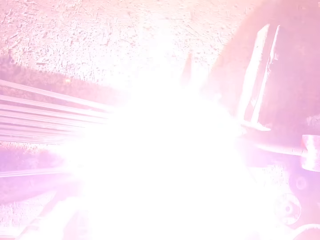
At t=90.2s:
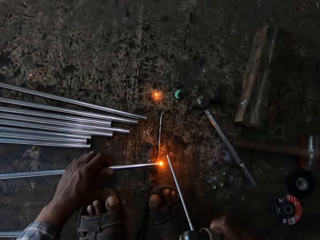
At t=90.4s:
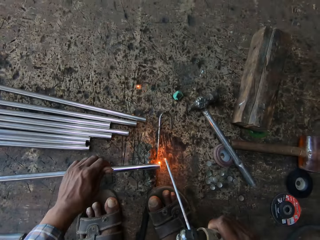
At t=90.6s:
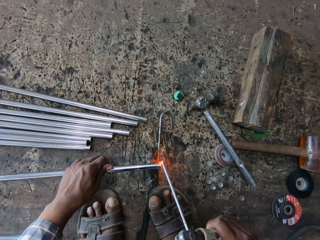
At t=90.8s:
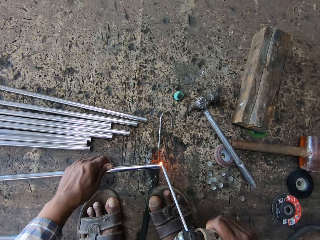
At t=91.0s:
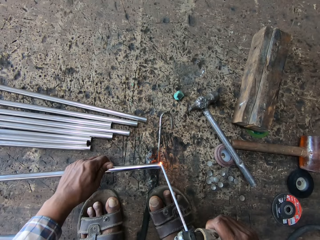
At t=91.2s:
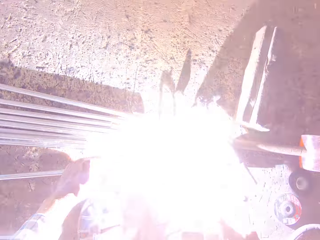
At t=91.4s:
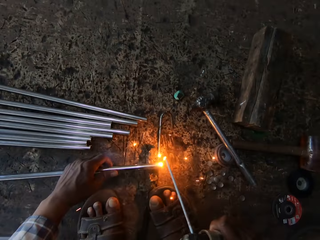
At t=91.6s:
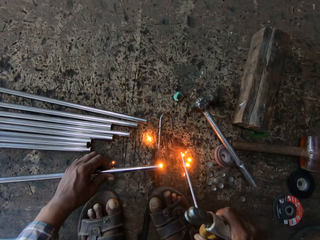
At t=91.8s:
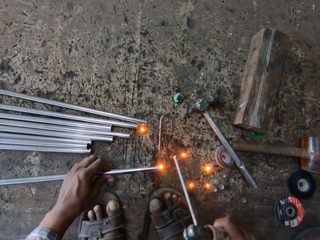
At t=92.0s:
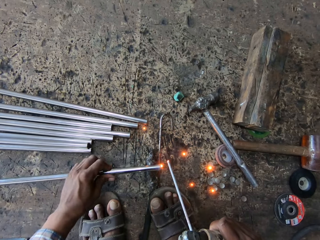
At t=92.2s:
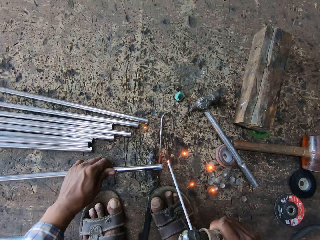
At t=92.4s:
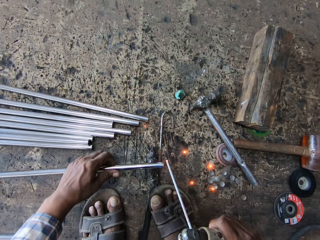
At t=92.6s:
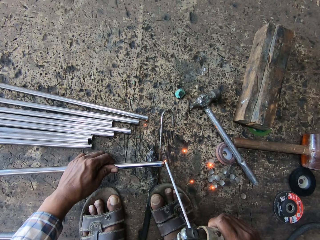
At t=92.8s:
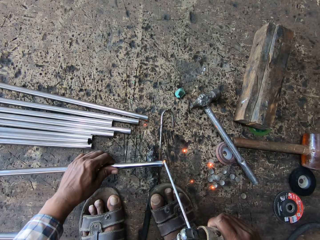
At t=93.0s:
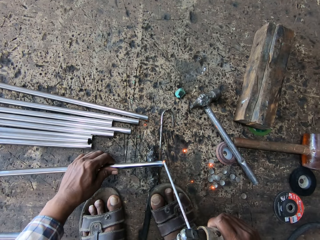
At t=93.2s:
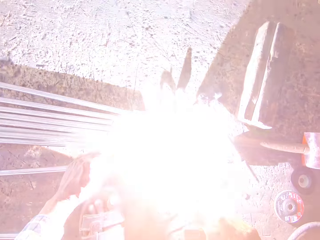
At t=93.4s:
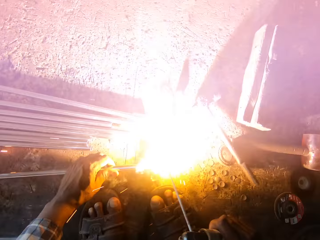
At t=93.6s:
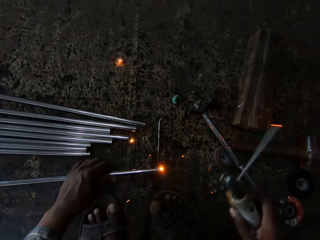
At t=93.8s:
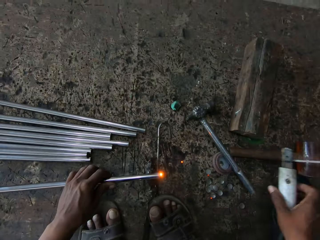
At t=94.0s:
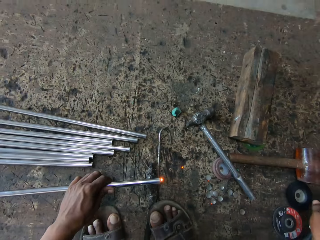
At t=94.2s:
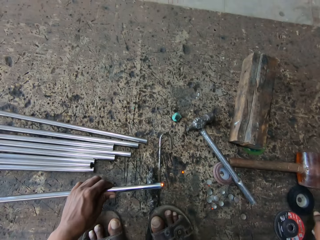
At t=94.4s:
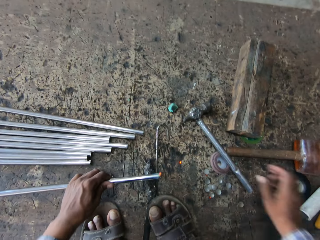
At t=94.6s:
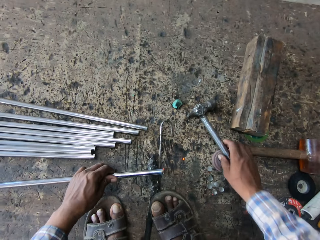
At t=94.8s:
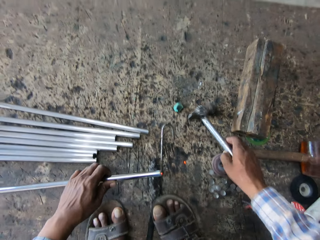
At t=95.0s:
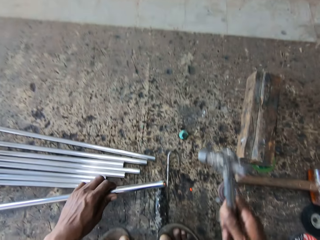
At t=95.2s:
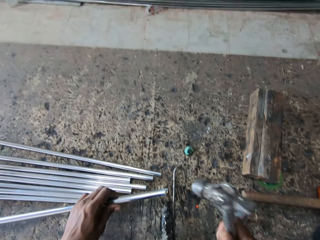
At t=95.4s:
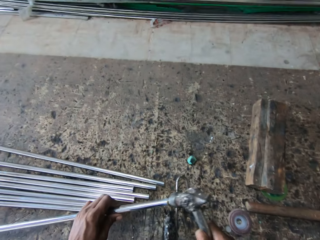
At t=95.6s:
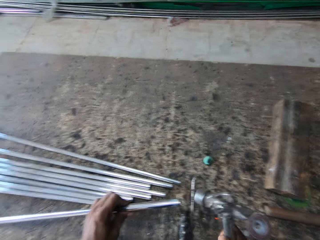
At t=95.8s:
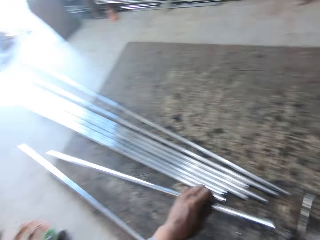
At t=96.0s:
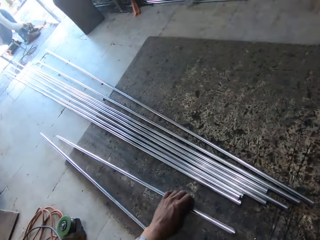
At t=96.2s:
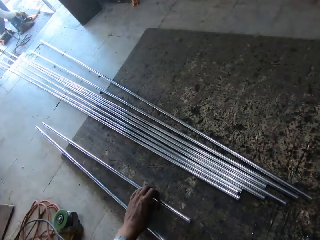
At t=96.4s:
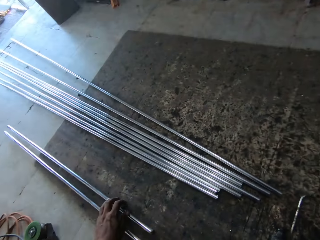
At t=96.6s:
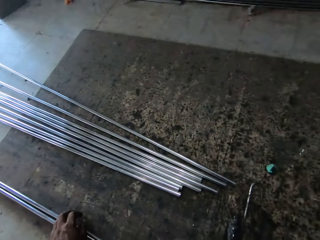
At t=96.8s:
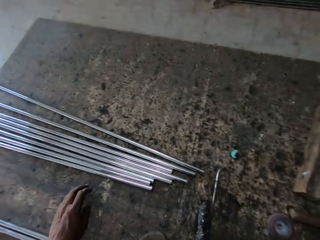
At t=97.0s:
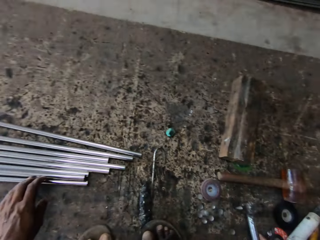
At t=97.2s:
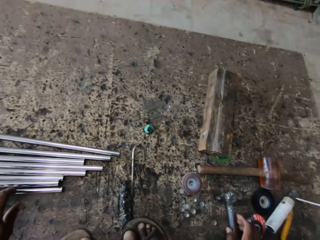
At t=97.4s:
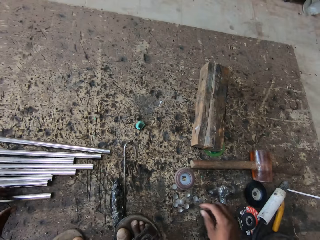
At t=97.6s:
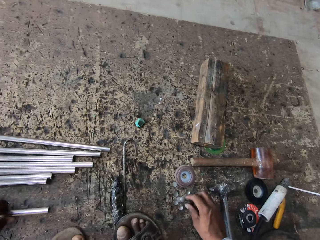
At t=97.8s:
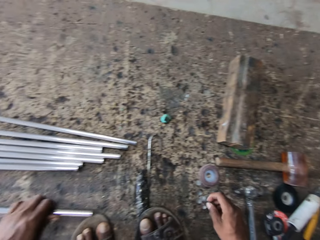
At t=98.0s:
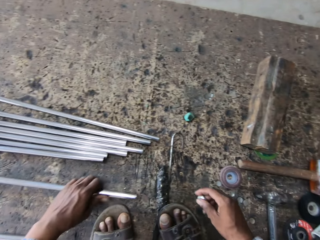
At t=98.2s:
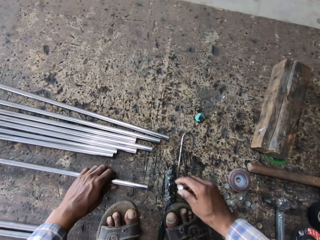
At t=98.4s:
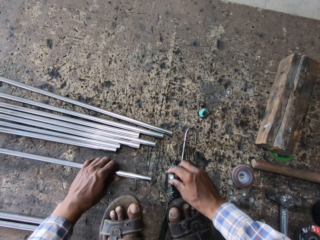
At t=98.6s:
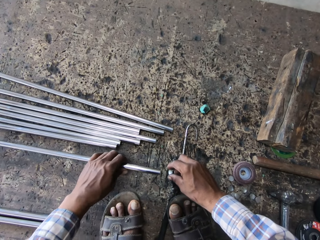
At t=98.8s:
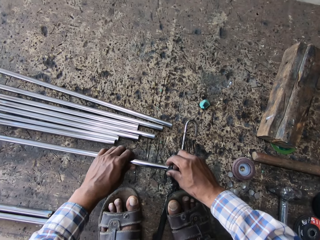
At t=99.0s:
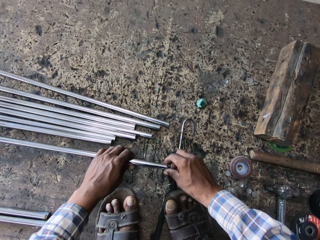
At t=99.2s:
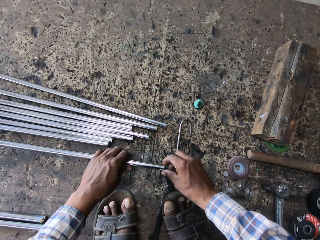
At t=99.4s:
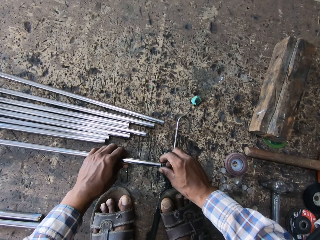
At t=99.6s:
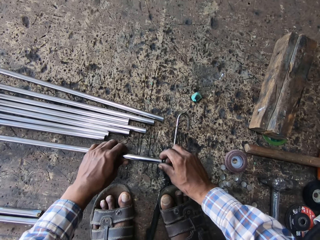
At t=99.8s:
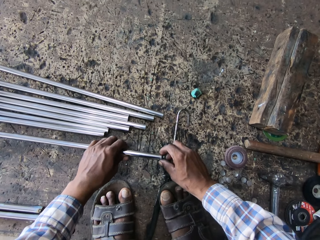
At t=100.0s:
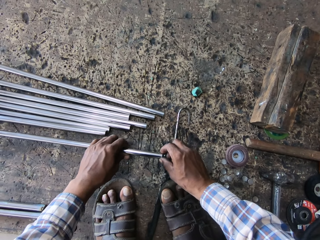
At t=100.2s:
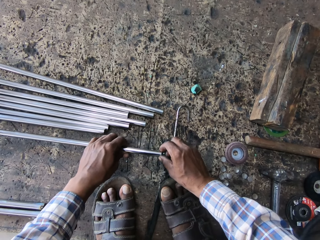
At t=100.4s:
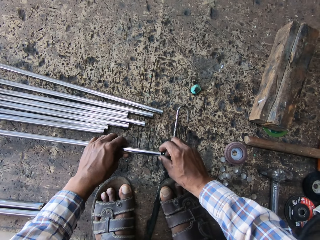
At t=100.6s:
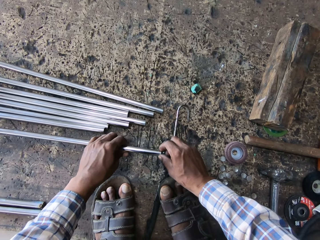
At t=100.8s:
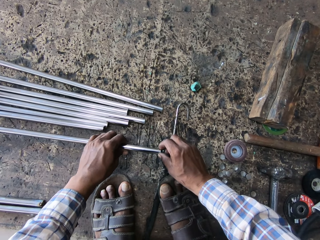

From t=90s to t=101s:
The camera wearer welds the metal. They put the welding torch aside. They pick up a hammer. They hold the hammer. They hit the metal rod. They put down the metal rod. They pick up the metal rod, pick up the metal cap and hold the cover. They fix the metal cap to the metal.

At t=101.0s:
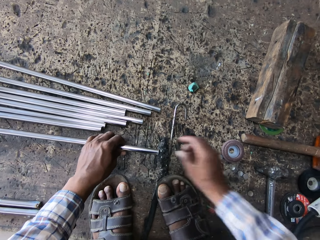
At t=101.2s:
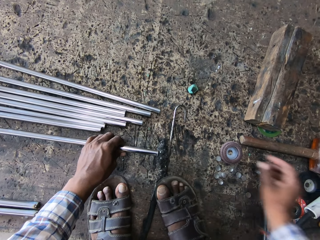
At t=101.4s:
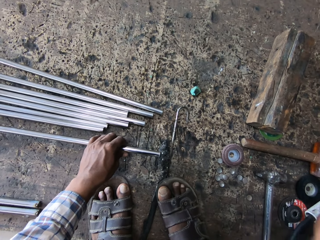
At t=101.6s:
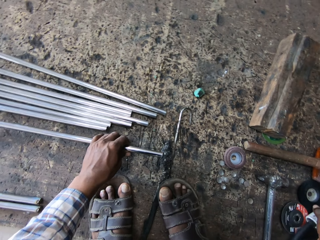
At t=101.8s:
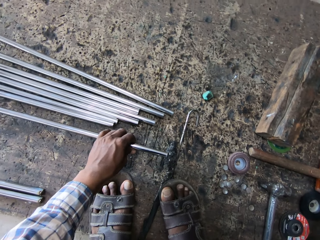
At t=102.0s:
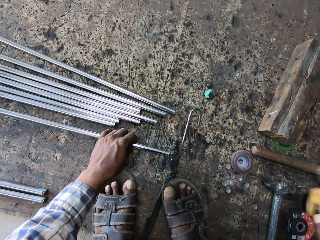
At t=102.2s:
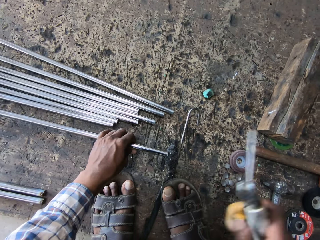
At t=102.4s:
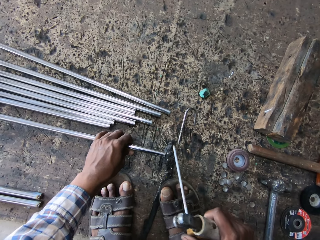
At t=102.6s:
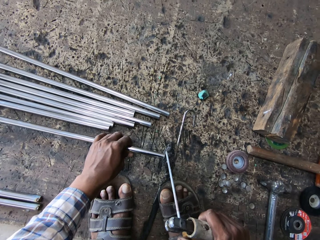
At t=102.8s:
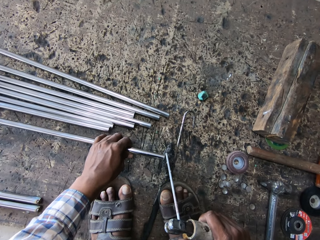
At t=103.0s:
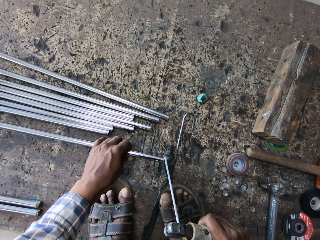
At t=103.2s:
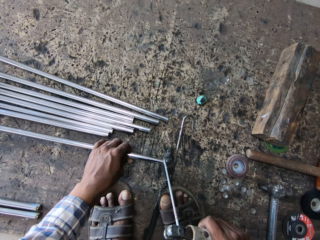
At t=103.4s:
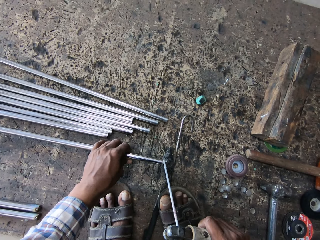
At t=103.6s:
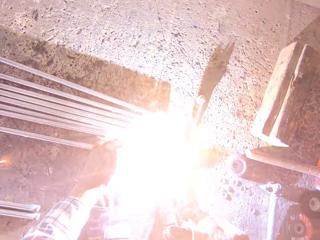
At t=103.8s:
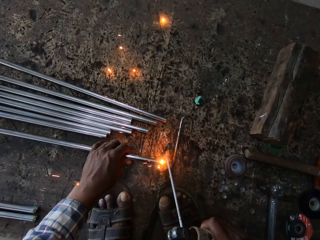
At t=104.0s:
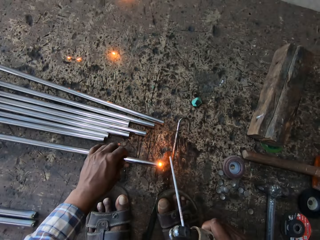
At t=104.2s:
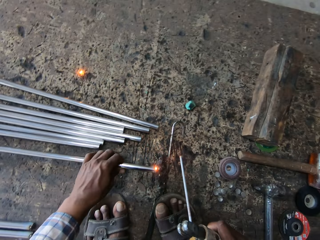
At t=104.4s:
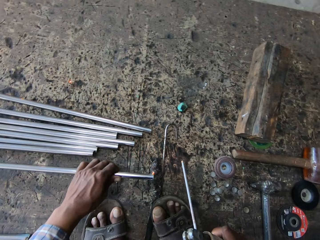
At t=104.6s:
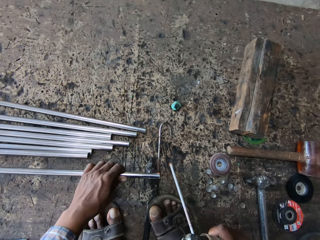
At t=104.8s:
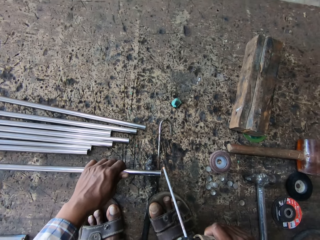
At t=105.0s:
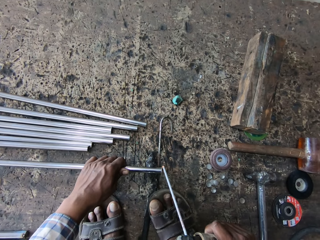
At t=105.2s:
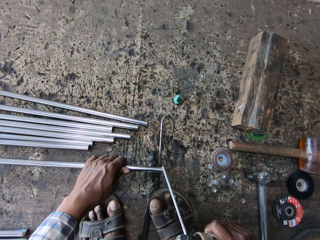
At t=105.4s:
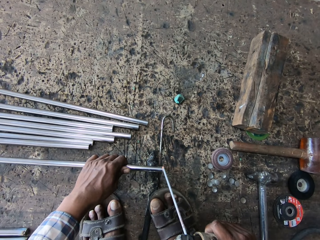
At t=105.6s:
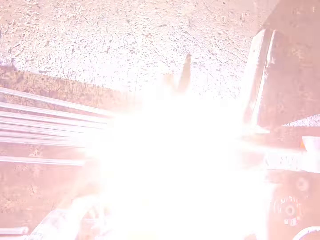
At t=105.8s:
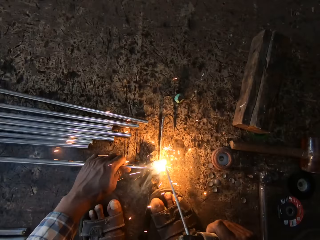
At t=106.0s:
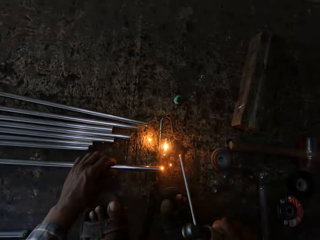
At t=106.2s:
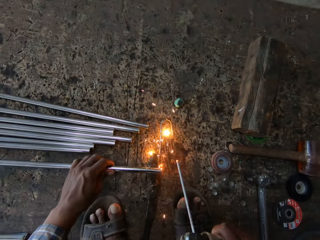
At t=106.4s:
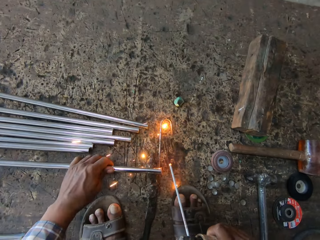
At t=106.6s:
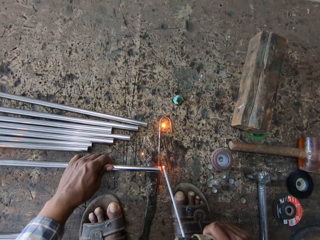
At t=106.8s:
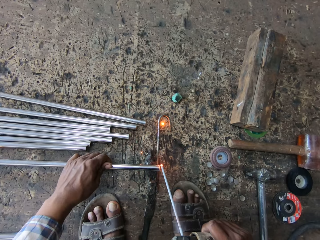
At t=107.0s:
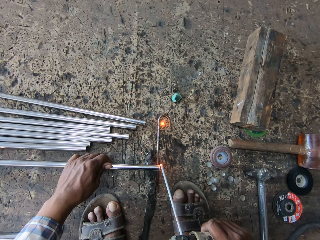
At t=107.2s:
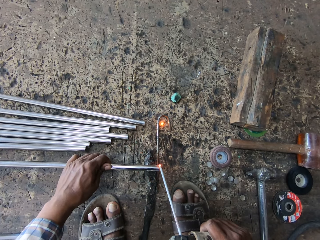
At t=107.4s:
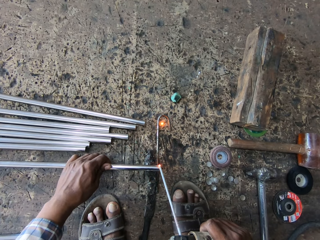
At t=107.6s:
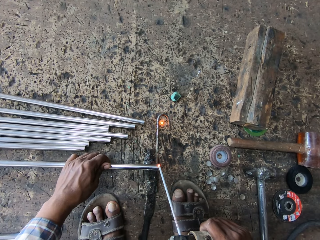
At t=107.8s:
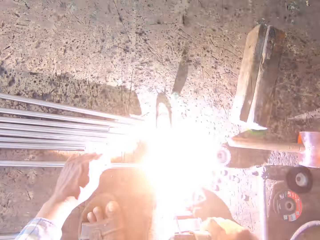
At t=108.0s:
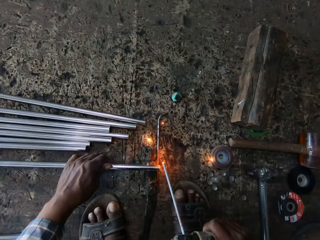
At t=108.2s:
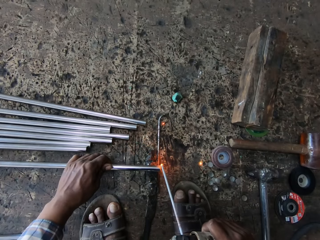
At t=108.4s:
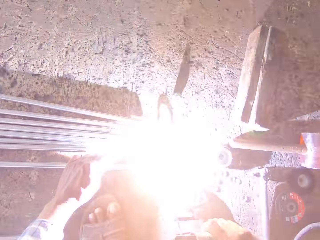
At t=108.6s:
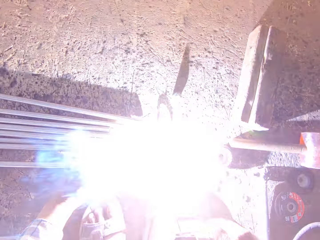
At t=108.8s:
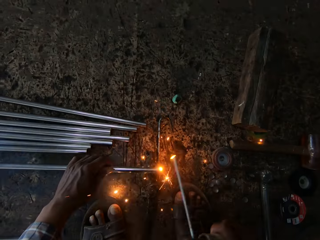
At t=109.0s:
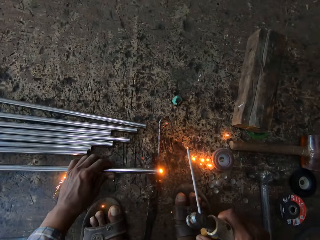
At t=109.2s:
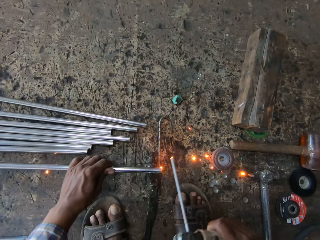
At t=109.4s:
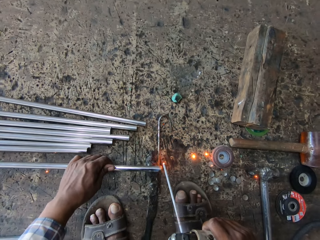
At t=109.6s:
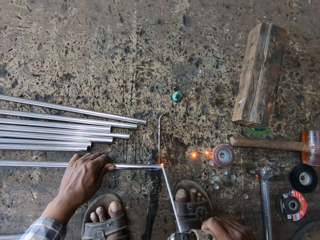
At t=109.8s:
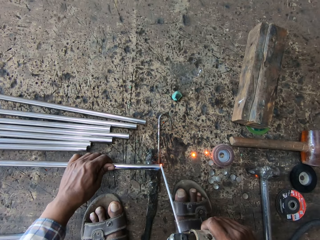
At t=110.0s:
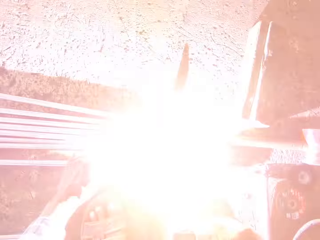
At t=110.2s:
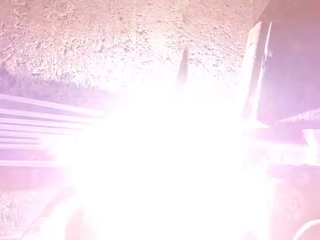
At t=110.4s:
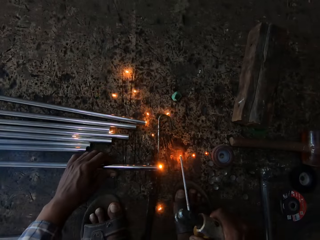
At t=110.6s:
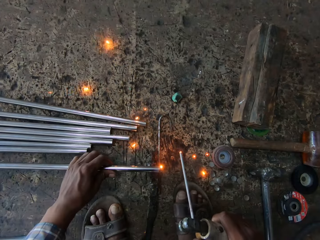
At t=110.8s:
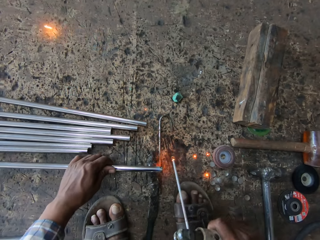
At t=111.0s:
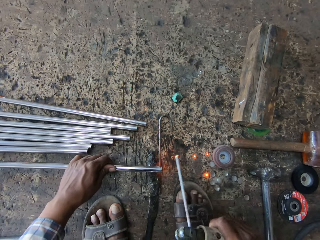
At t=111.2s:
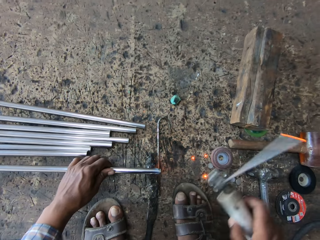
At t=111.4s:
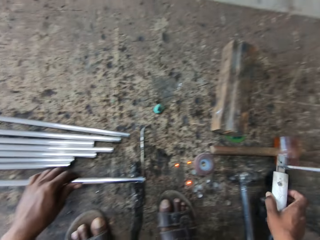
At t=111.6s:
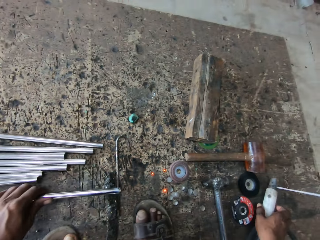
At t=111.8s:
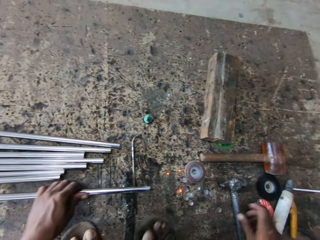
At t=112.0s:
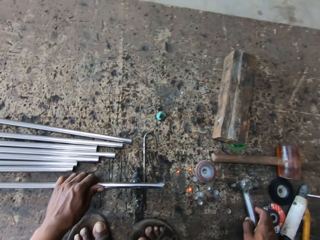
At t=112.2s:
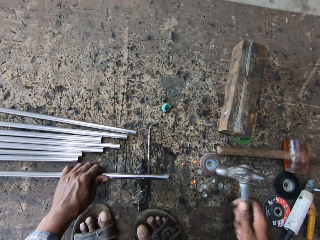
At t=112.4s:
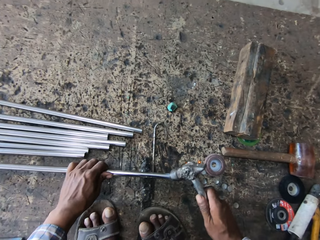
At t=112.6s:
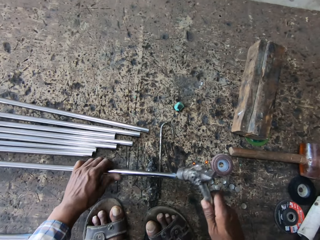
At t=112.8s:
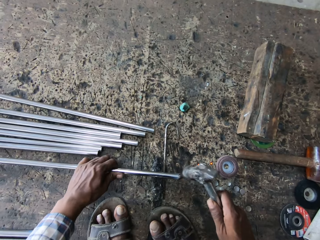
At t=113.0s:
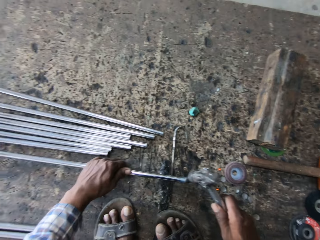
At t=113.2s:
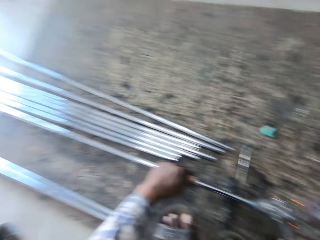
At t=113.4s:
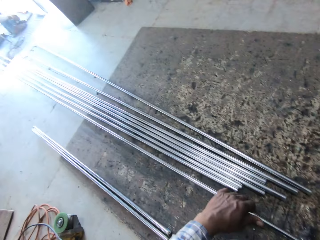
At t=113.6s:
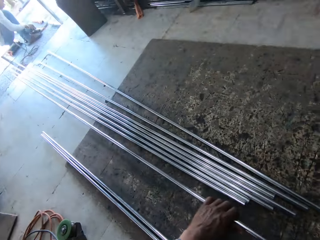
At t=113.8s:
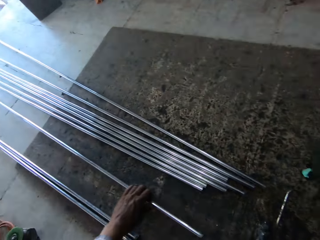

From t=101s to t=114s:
The camera wearer picks up a welding torch. They hold the electrode holder. They weld. They weld on the metal. They put down the welding torch on the floor. They pick up a hammer. They hold the hammer. They hit the metal rod with the hammer.
